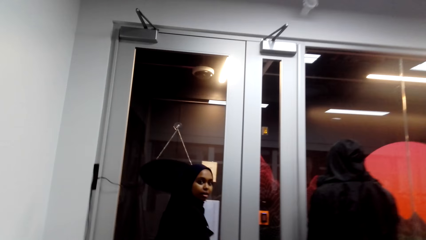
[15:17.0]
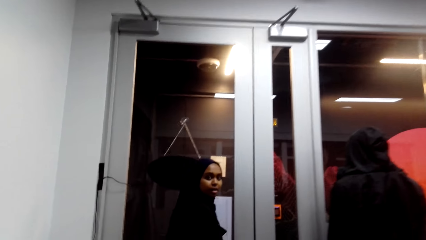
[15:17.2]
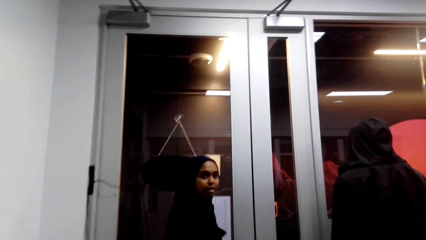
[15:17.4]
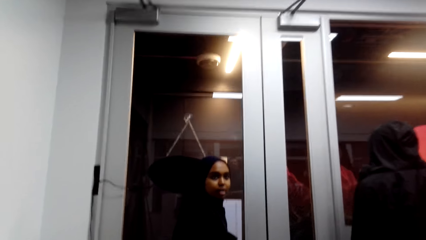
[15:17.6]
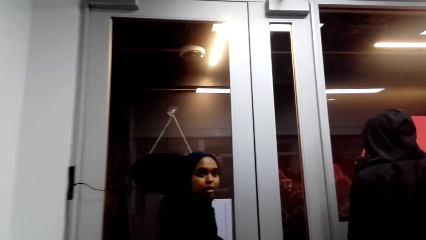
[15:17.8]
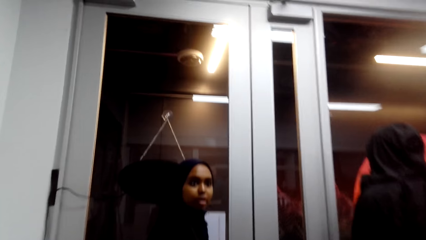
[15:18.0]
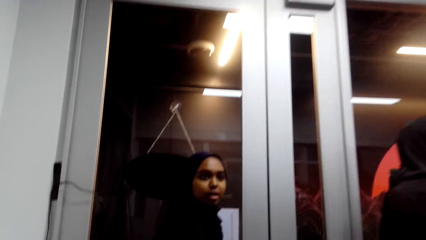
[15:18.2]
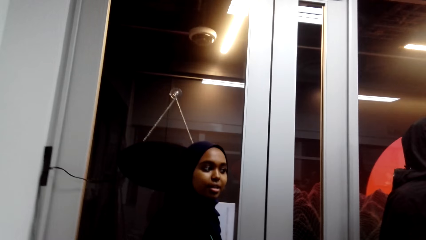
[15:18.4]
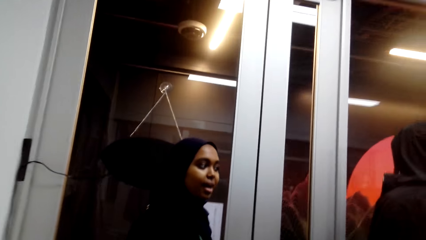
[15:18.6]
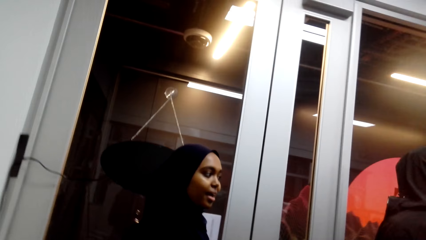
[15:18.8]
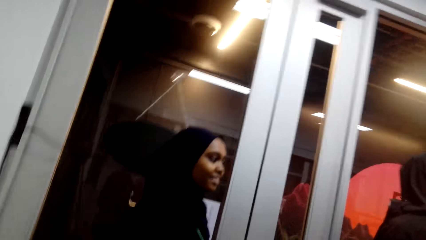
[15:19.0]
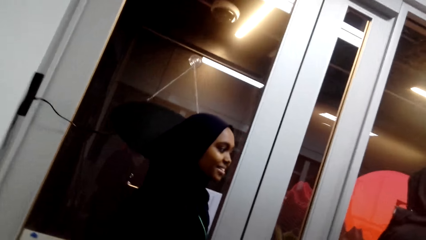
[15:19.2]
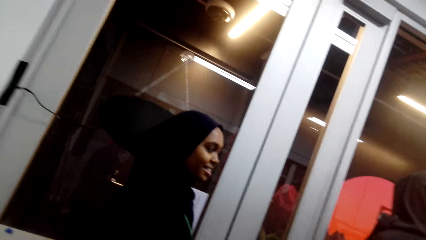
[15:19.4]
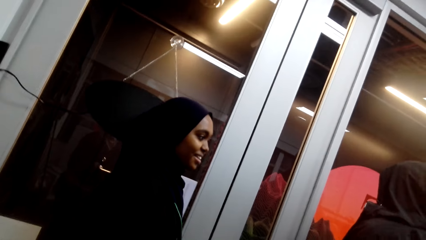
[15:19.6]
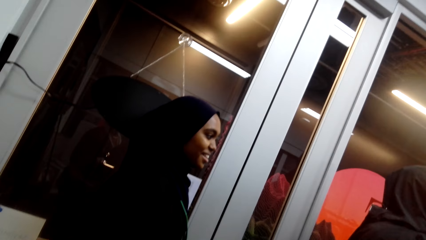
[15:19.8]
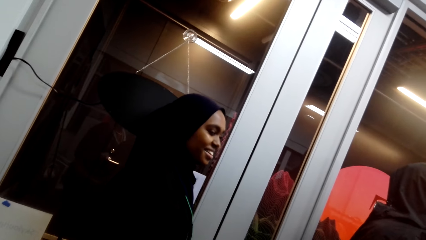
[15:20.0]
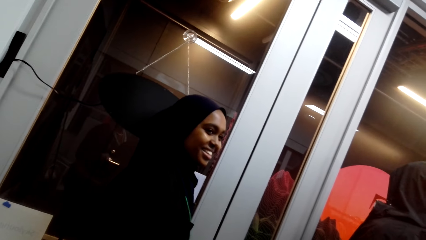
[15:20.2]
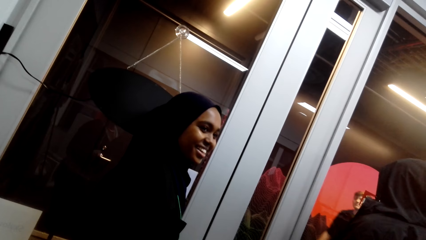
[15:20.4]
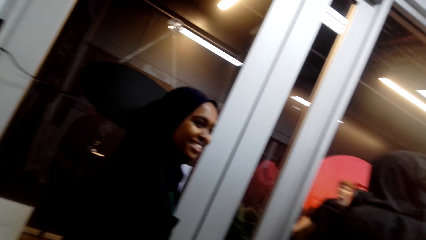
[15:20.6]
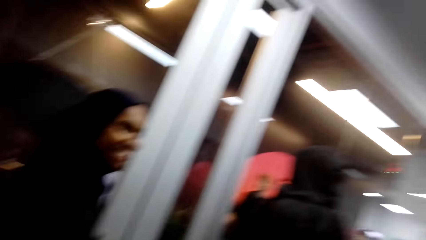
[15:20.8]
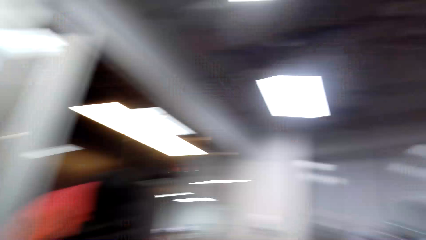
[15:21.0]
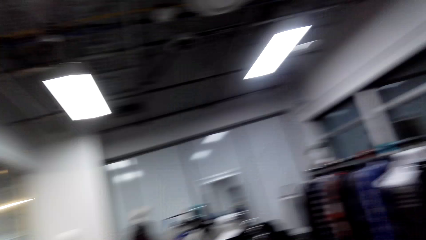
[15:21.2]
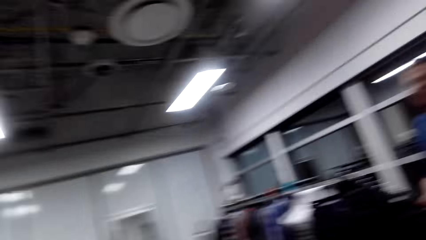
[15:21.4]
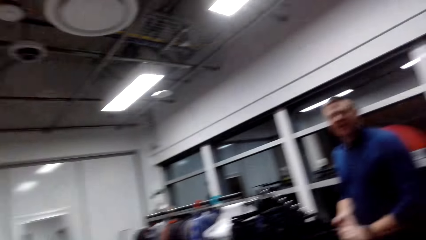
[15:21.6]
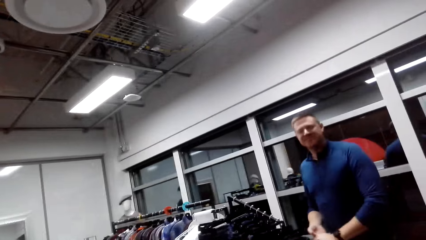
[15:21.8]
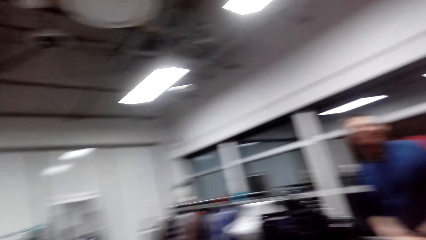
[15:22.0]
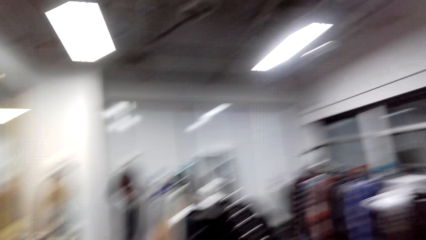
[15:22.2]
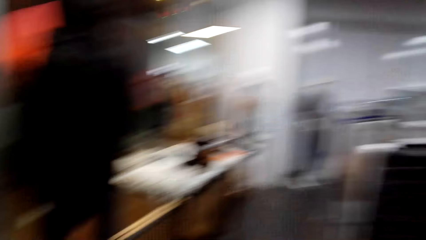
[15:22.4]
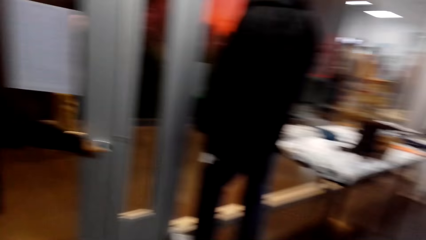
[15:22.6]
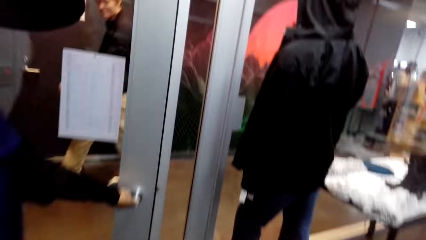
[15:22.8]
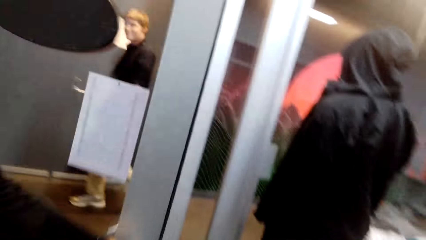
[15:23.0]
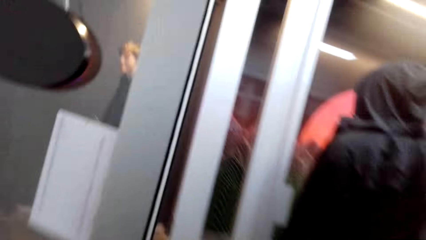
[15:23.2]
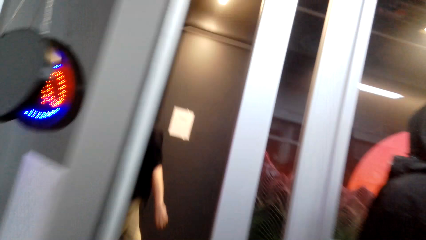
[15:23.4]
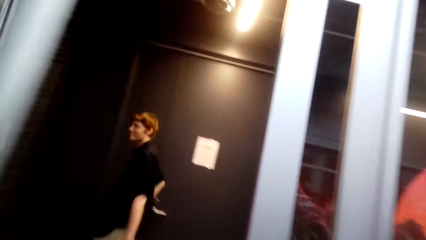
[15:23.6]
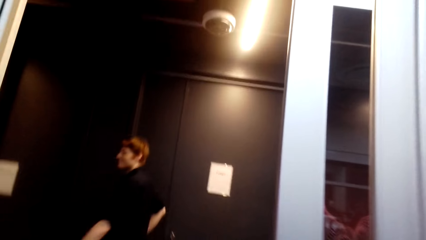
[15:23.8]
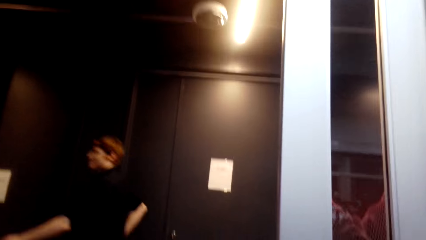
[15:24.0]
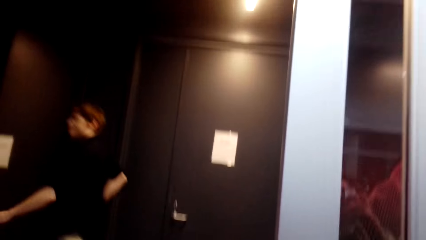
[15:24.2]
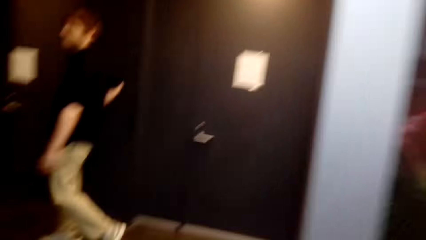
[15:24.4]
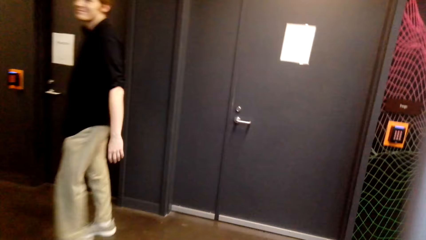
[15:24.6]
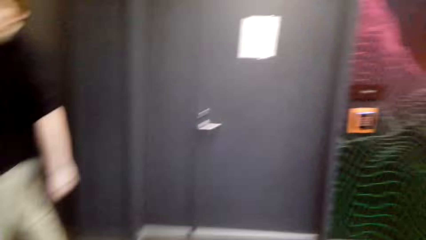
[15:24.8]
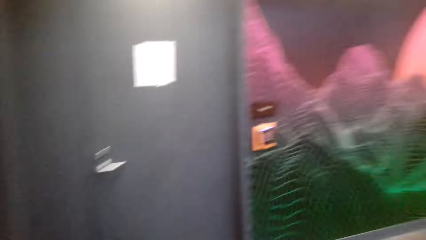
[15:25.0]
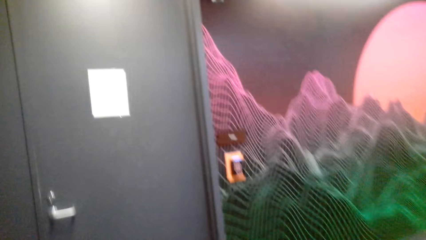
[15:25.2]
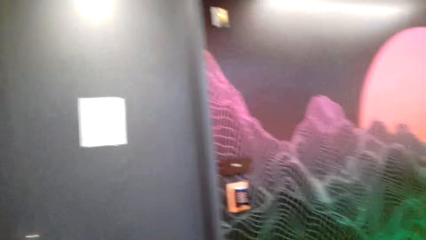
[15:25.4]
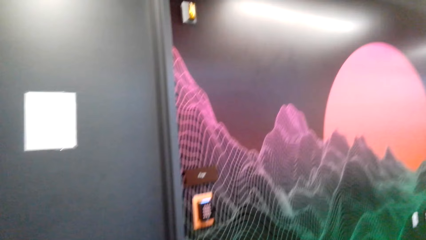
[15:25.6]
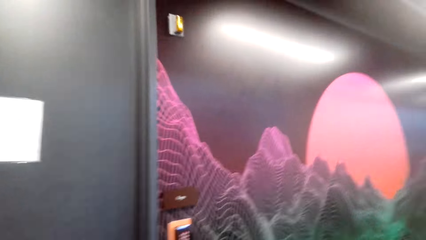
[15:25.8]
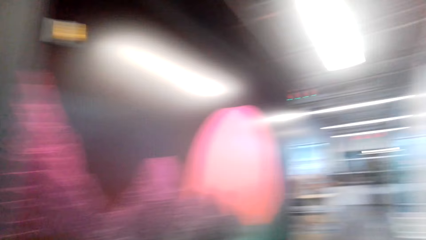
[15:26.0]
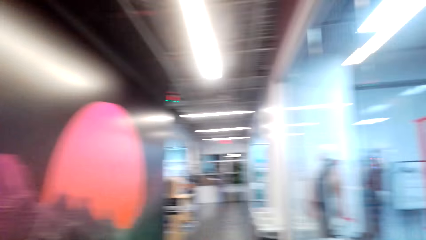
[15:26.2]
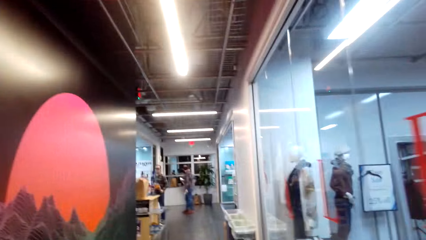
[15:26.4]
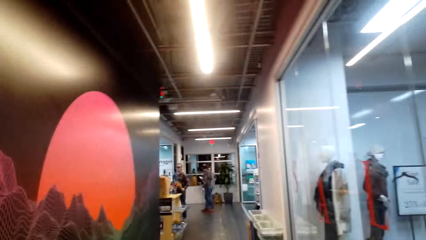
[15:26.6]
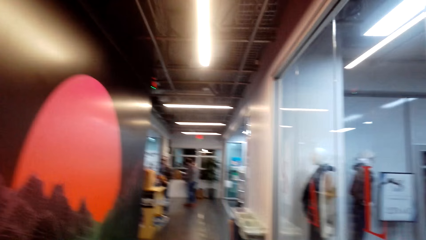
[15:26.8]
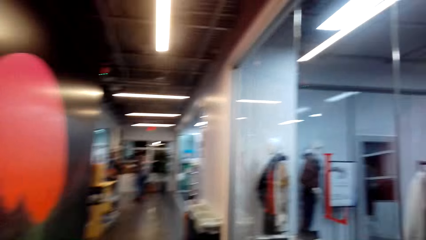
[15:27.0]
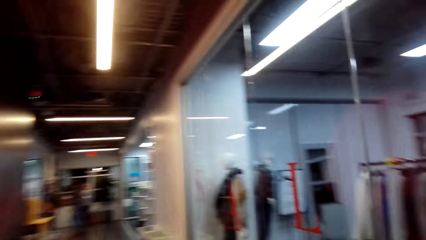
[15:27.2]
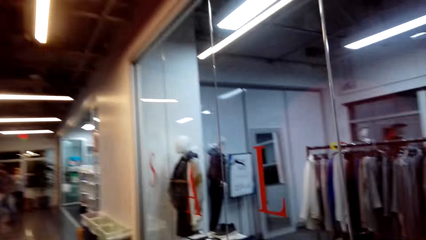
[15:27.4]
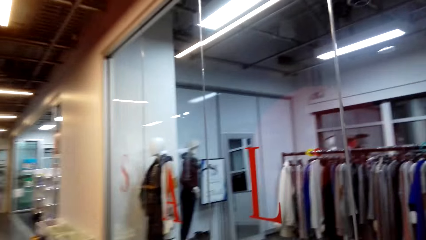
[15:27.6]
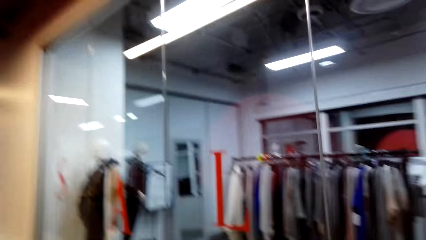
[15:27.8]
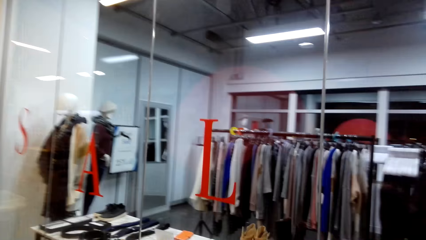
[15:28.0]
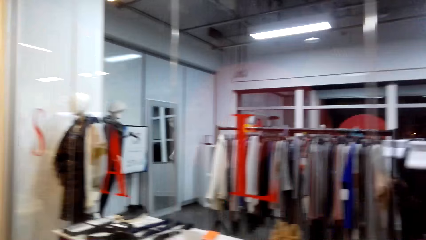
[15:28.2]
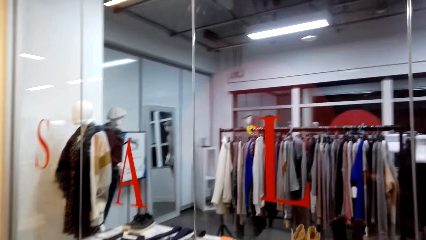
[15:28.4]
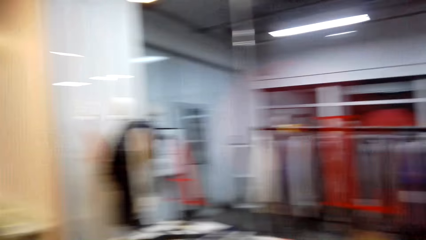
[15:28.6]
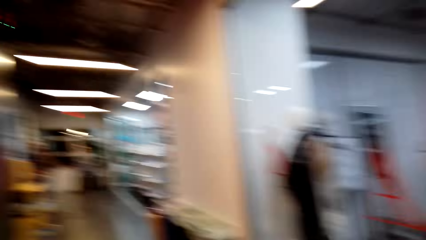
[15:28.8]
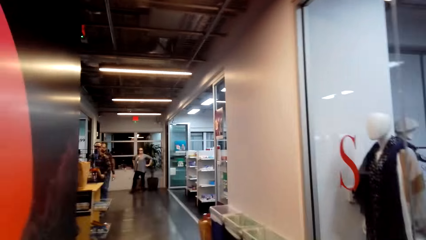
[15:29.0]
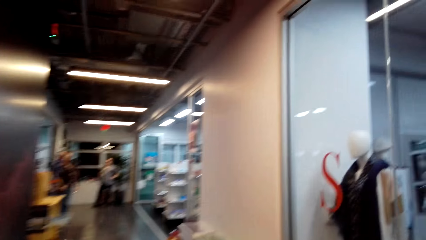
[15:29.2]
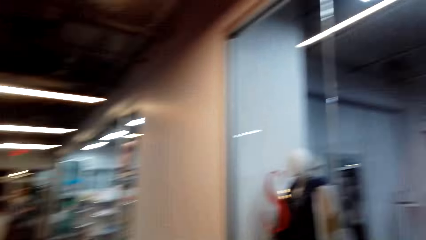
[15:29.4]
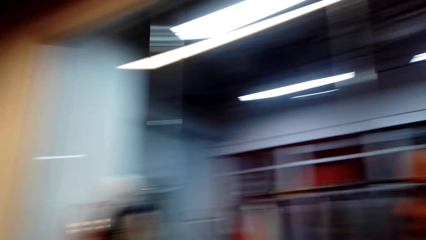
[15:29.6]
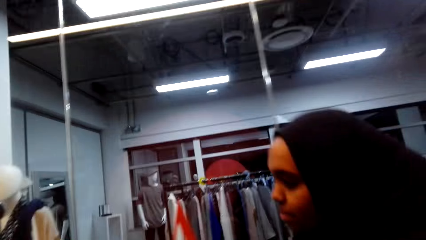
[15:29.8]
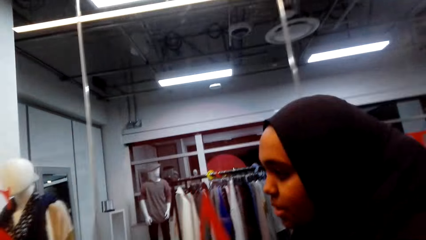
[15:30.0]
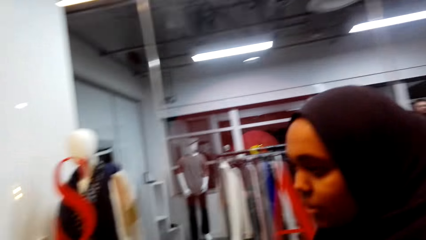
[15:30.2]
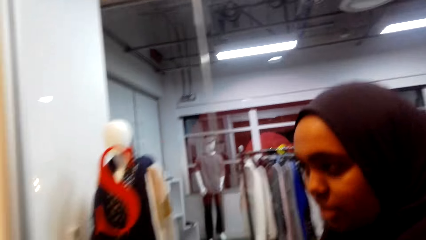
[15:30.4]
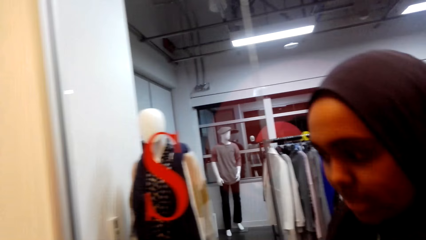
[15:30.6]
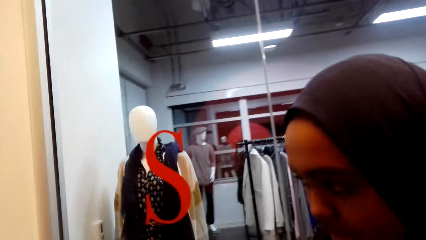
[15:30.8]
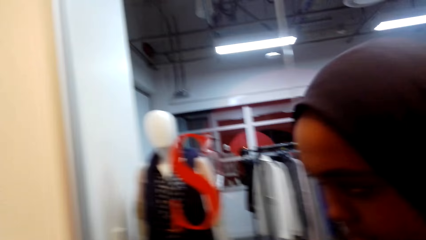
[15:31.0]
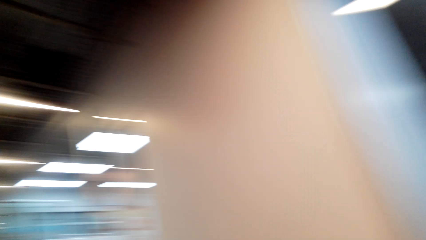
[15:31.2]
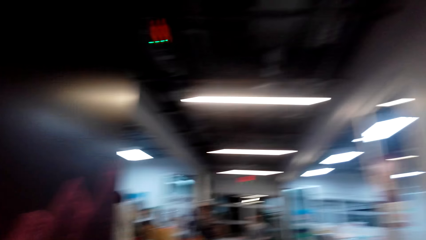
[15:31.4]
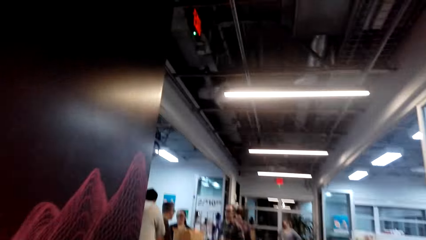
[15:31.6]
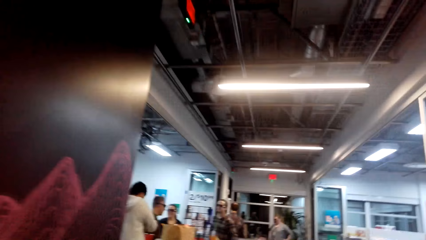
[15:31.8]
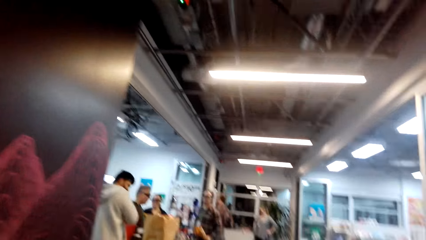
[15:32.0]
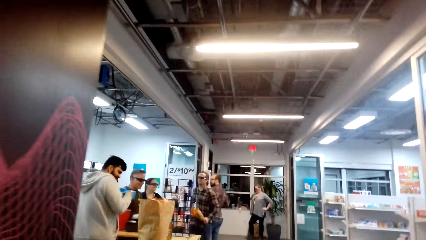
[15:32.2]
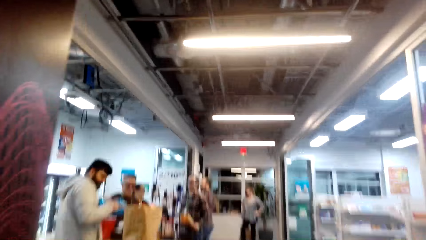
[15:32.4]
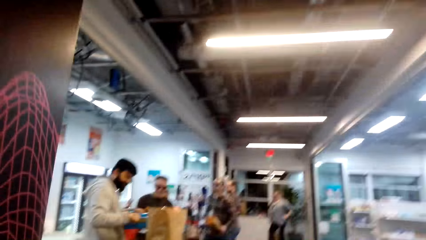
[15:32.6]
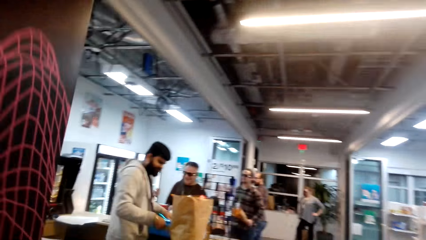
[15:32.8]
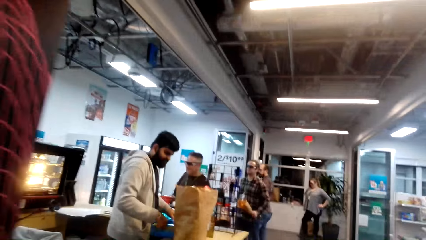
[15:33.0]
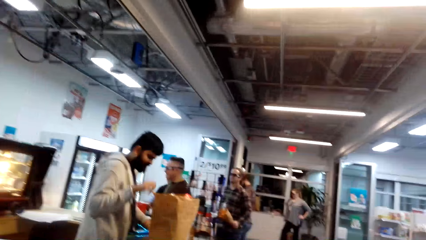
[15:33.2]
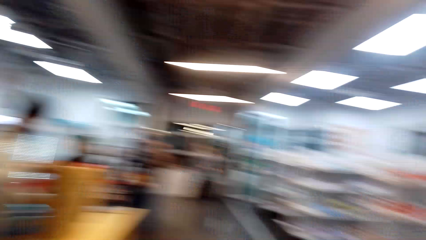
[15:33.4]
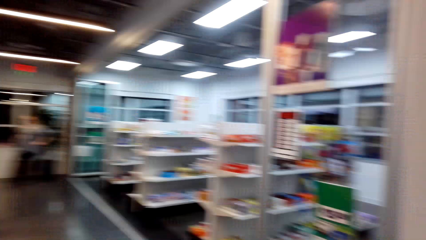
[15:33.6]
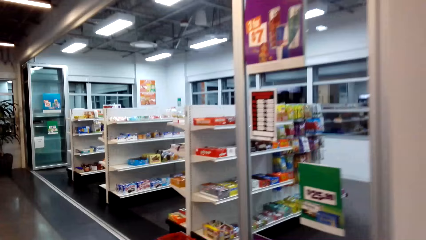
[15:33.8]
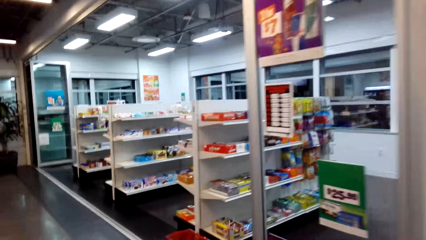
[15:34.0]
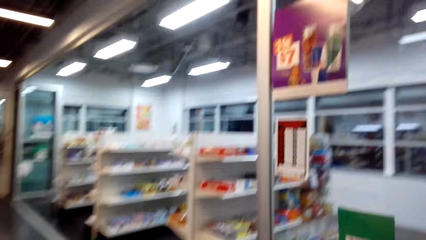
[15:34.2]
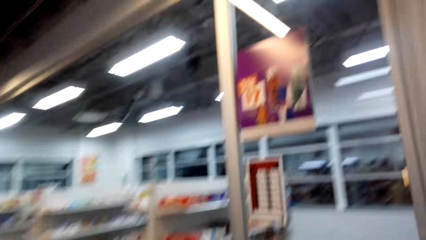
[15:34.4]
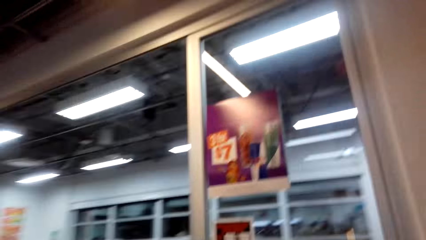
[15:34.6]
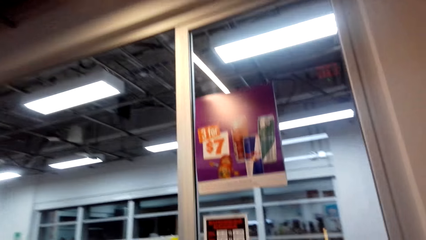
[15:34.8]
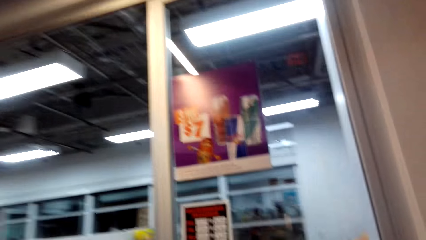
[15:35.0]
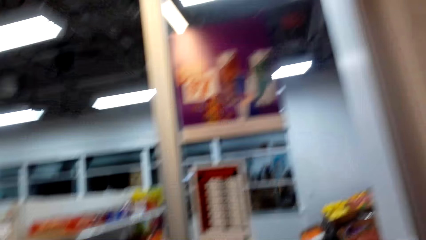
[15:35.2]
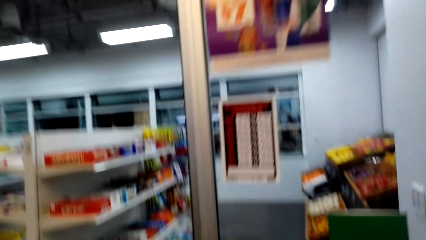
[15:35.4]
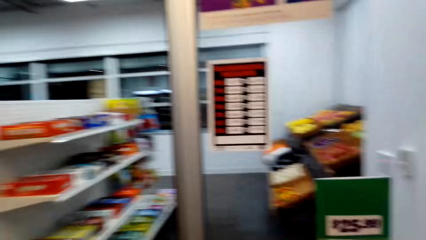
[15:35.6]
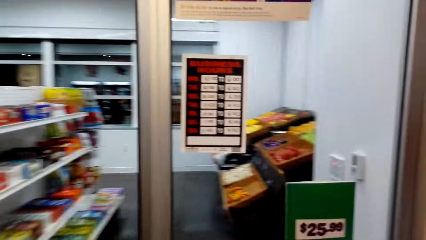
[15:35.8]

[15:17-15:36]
A lady talks with the camera wearer and smiles with the camera wearer. The lady opens the store door. A person walks along. The camera wearer walks around. The lady walks around.
